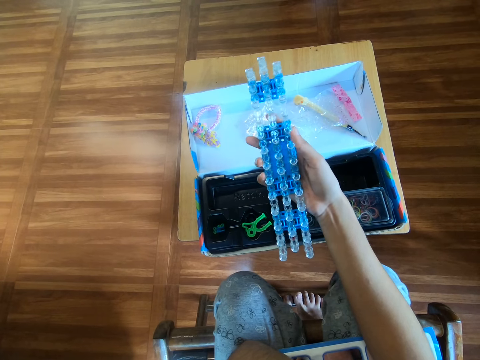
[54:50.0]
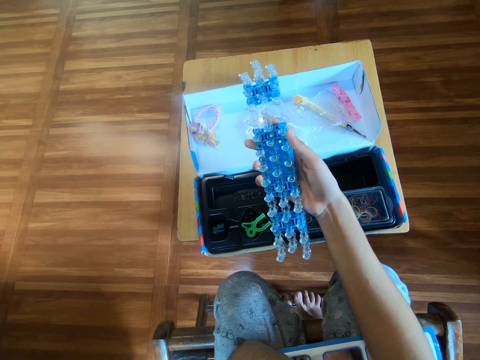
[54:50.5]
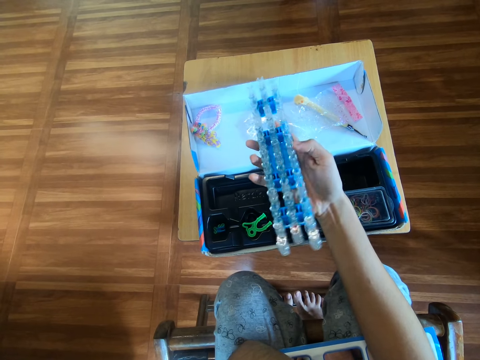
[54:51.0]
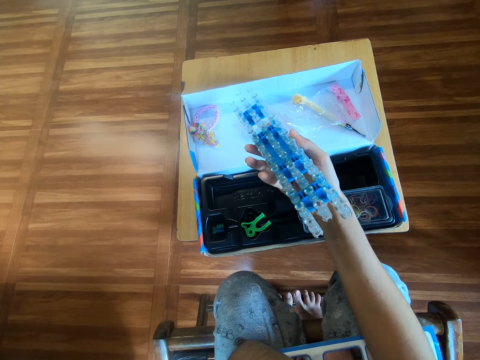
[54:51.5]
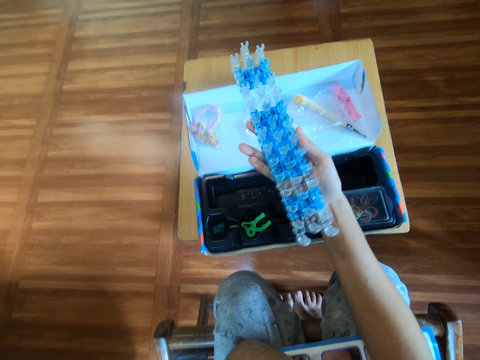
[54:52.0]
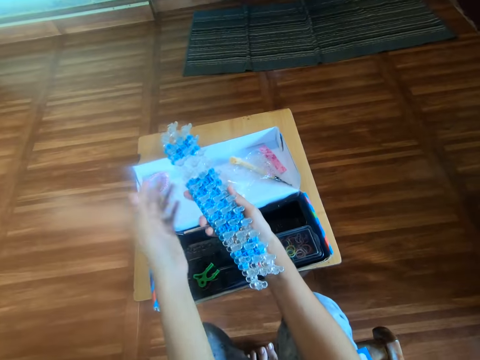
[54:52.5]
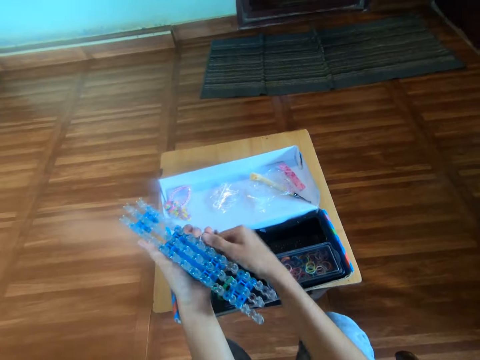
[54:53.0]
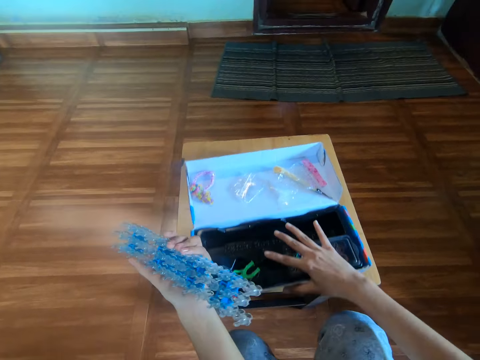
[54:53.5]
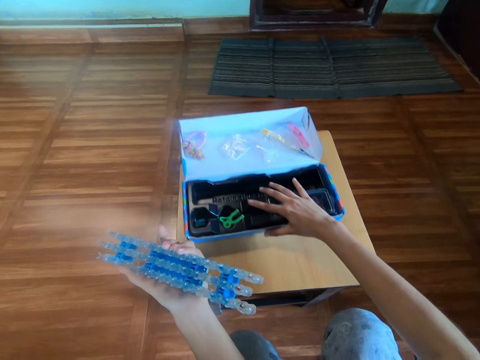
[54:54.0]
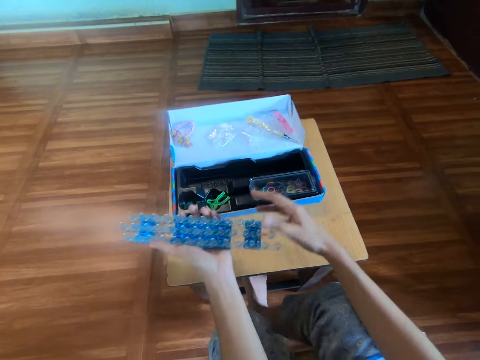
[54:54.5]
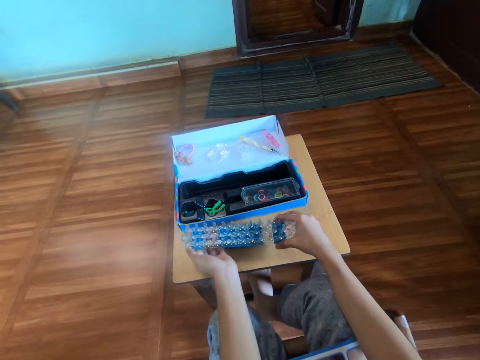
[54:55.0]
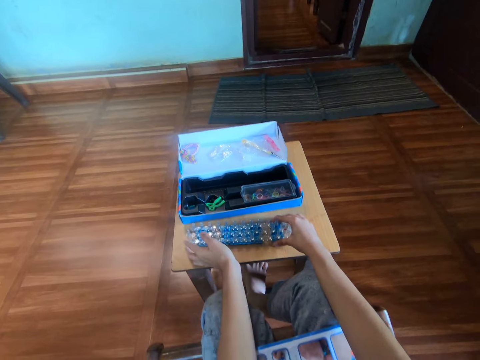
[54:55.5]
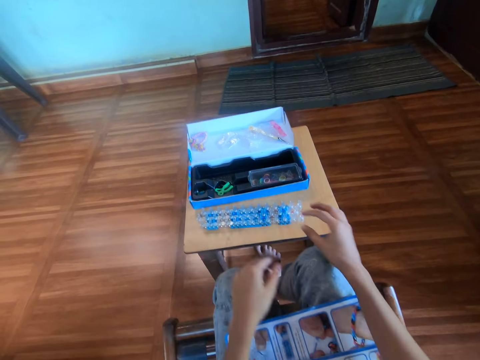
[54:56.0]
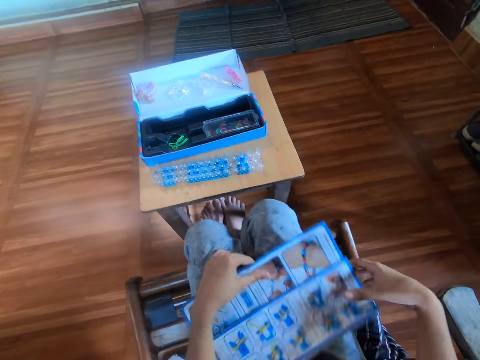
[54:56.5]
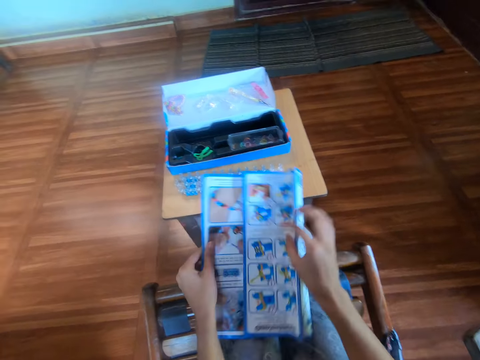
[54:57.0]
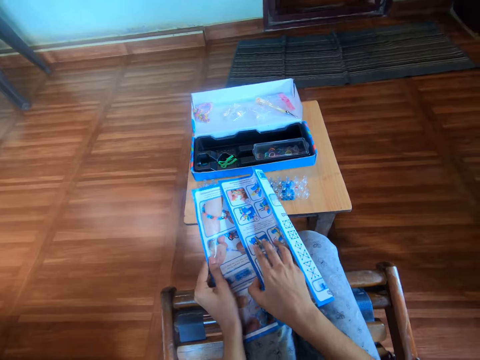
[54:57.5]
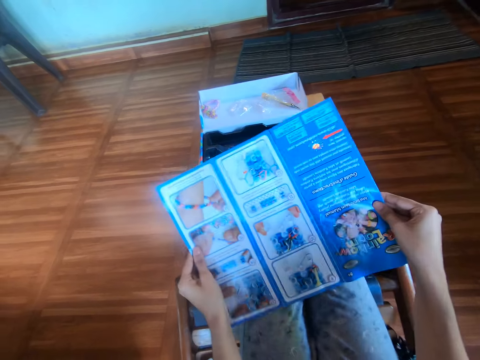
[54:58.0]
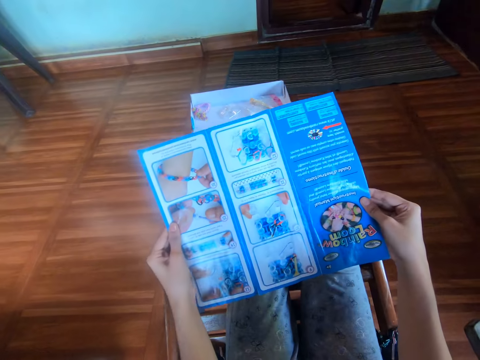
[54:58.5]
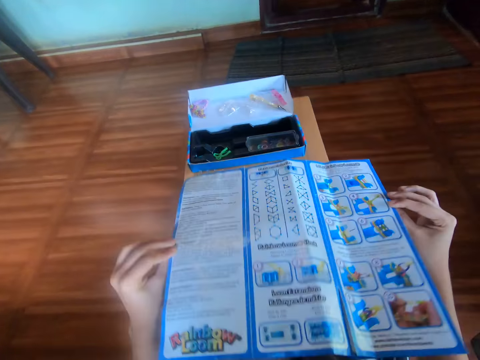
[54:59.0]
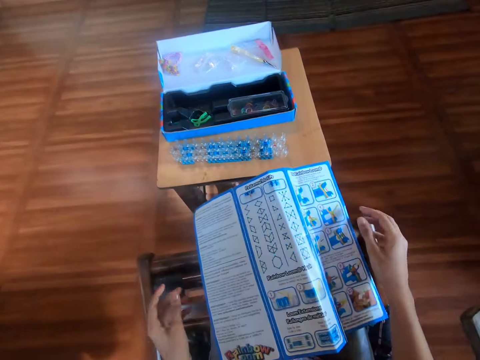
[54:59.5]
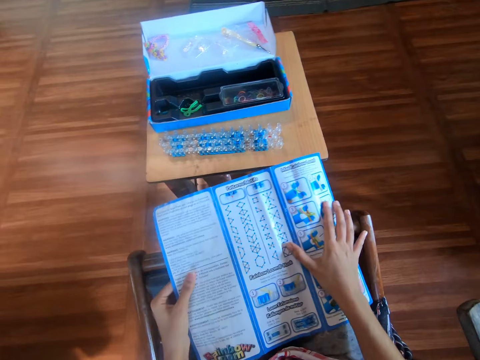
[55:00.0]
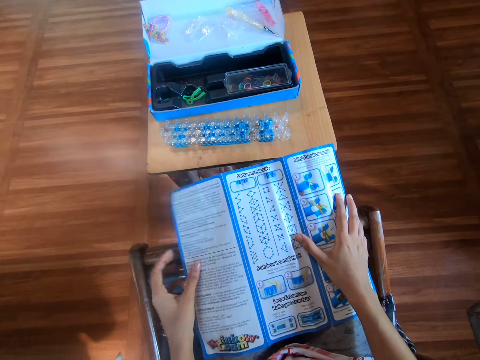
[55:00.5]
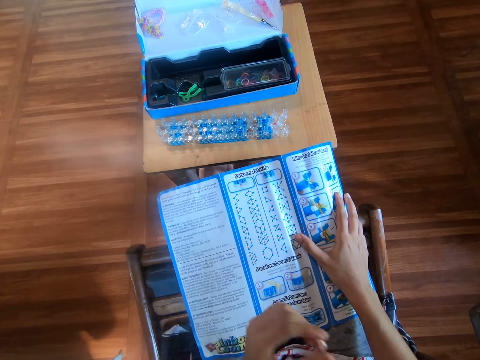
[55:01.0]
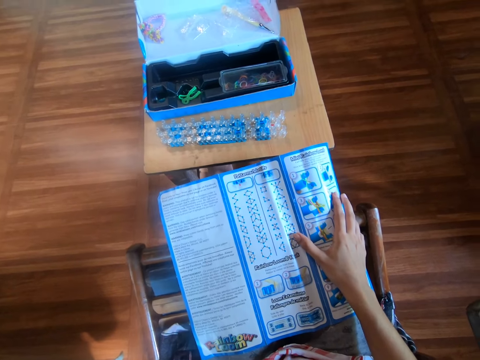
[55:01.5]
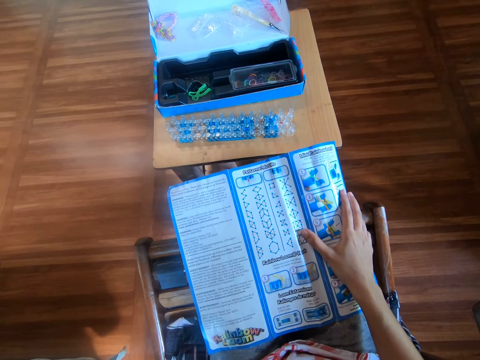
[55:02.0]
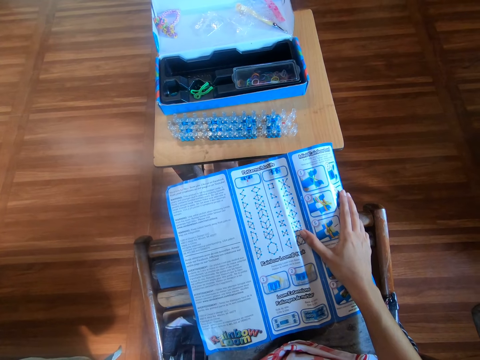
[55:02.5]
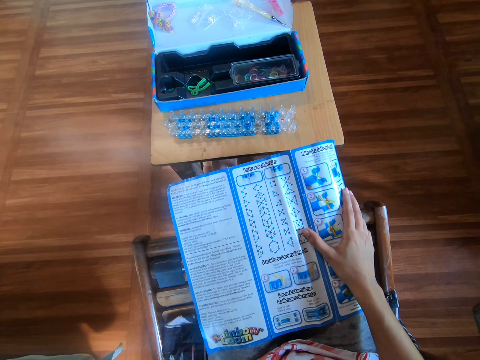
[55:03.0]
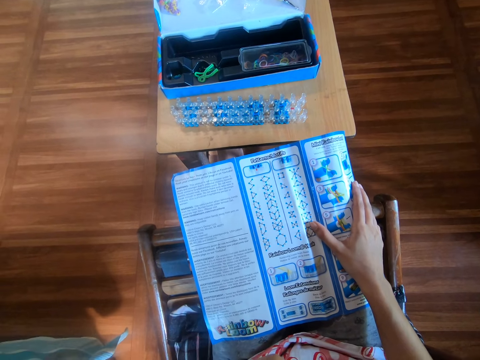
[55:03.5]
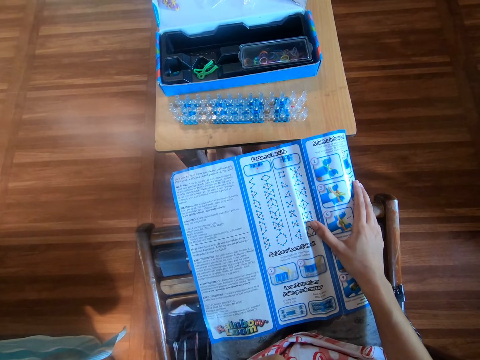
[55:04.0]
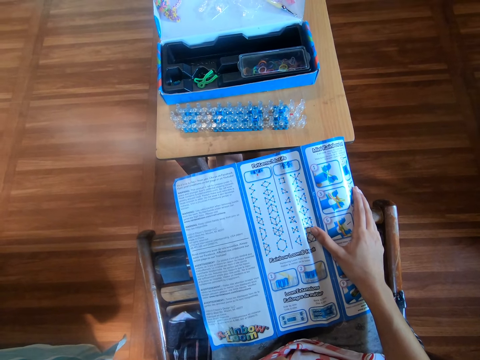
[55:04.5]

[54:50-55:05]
The camera wearer moves the loom to the left hand. They move the pack with the right hand. They hold the loom with both hands. They drop the loom on the table with both hands. They pick a booklet or chart with both hands from the lap. They hold the chart. They open up the booklet with both hands. They flip the booklet with both hands. They drop the booklet on the lap with both hands. They hold down the booklet with both hands. They touch the face with the left hand.

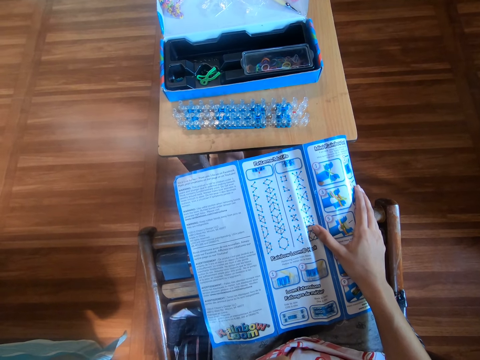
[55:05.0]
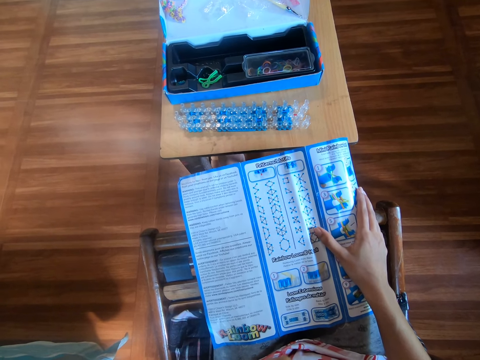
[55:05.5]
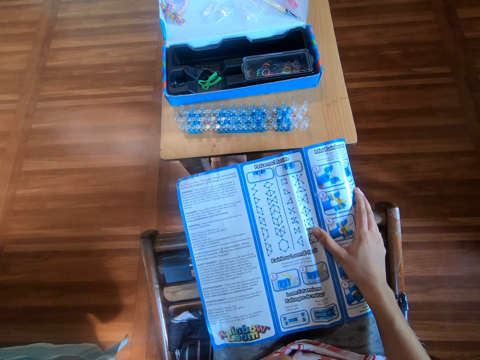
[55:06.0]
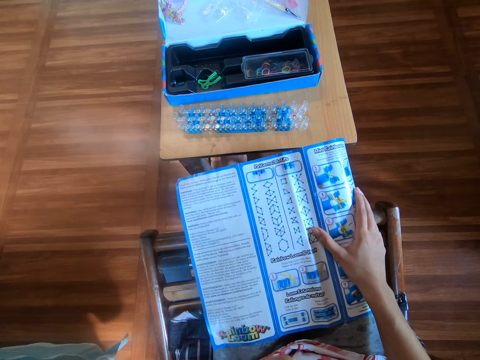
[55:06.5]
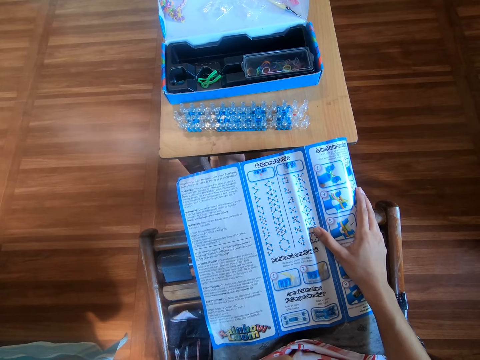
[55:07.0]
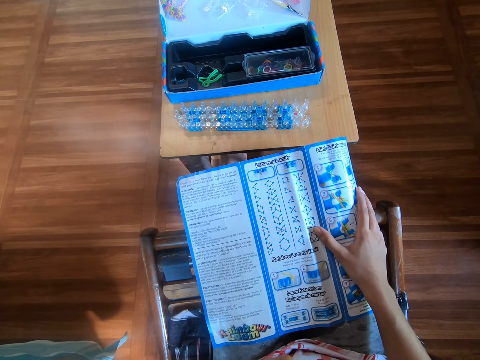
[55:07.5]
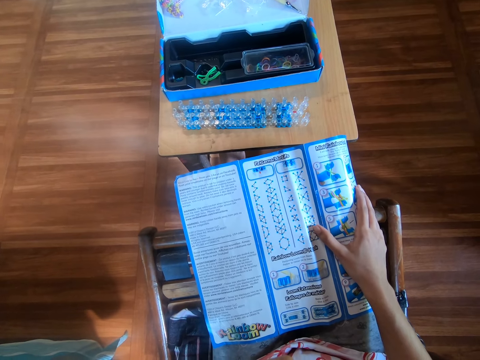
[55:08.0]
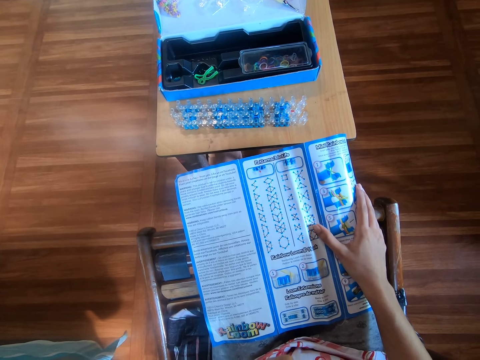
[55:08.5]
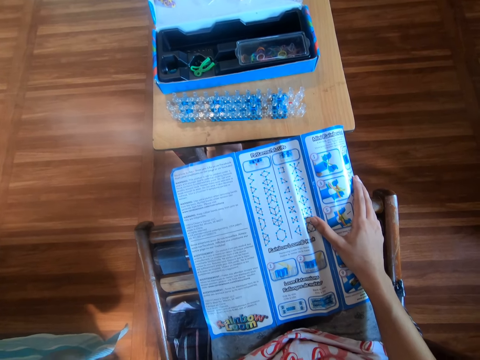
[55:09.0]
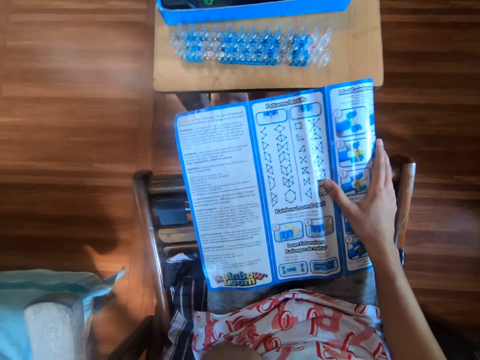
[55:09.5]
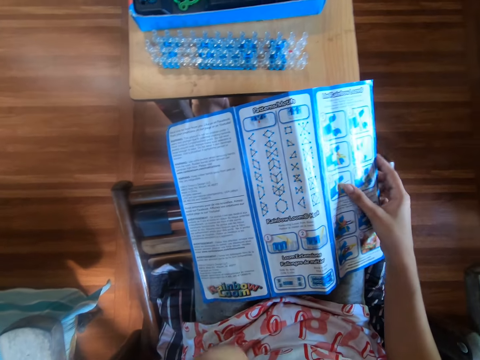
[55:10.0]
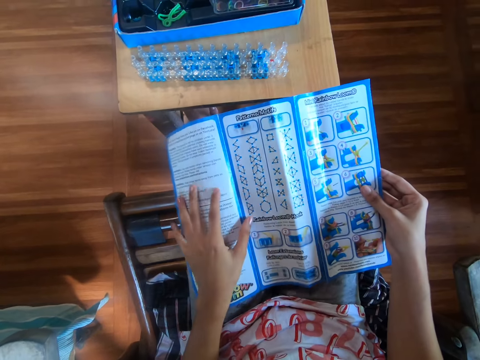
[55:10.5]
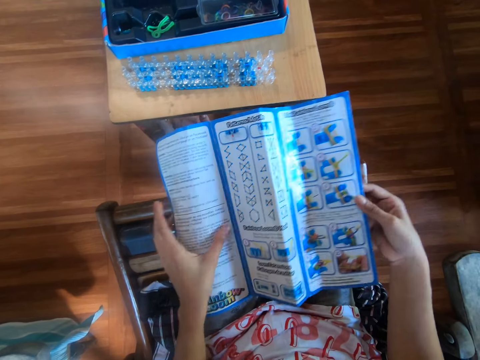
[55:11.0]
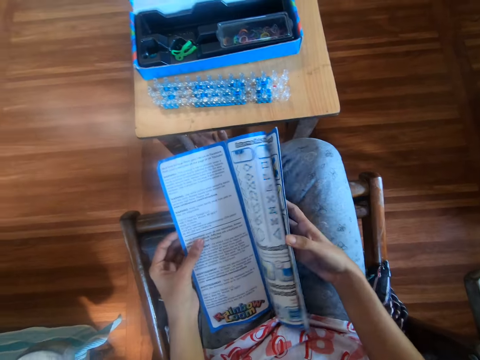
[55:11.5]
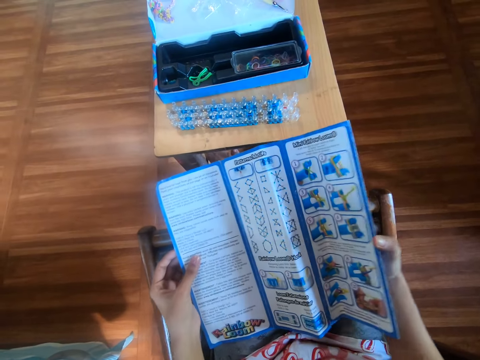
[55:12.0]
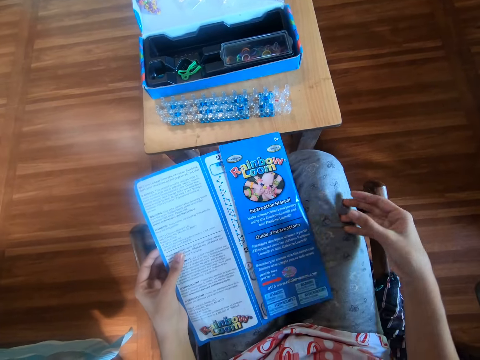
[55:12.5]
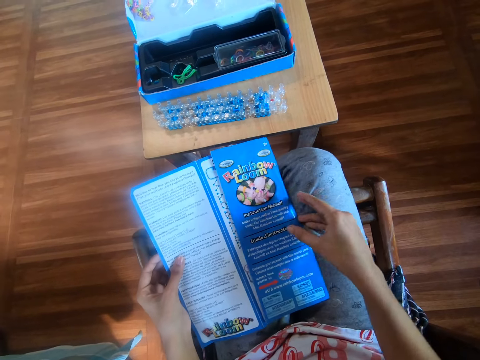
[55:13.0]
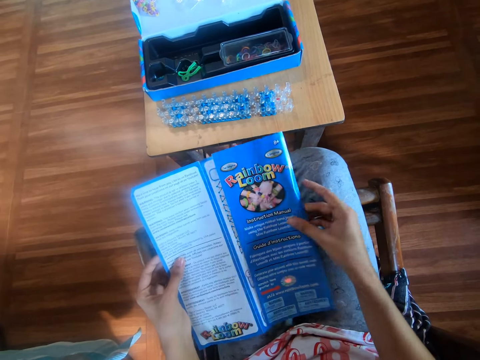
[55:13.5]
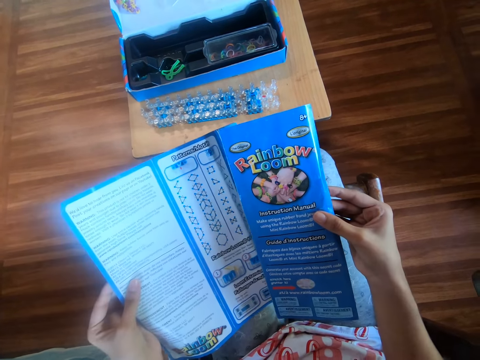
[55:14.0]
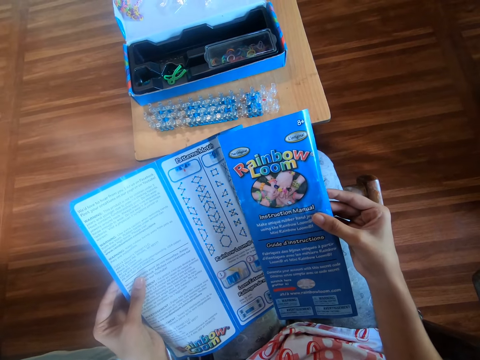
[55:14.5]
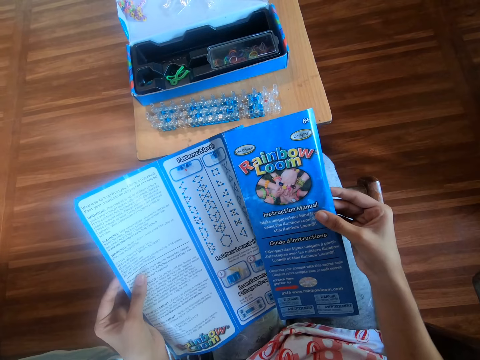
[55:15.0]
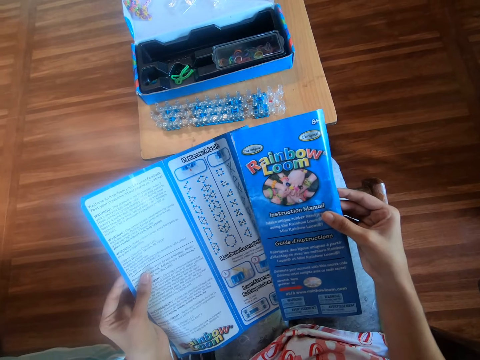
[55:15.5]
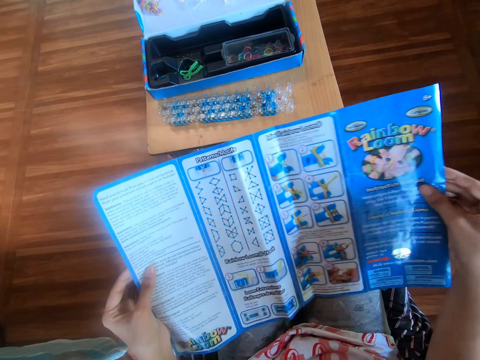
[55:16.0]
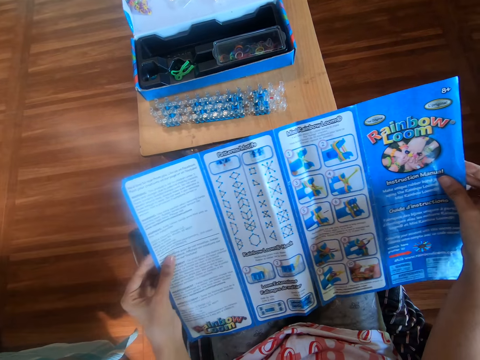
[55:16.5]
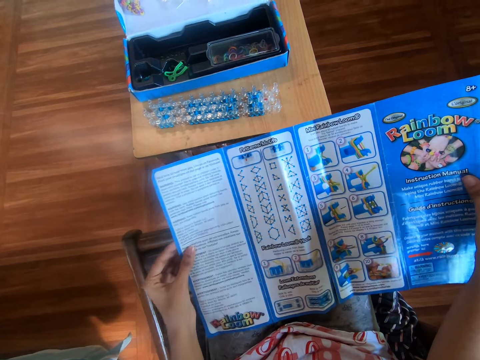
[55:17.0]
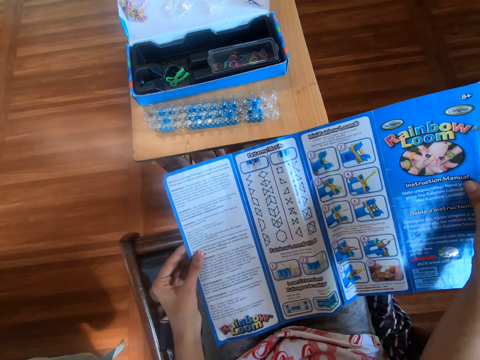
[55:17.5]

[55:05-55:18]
The camera wearer looks on the chart. They hold the booklet with both hands. They close a part of the booklet with the right hand. They open a part of the booklet with the right hand.
